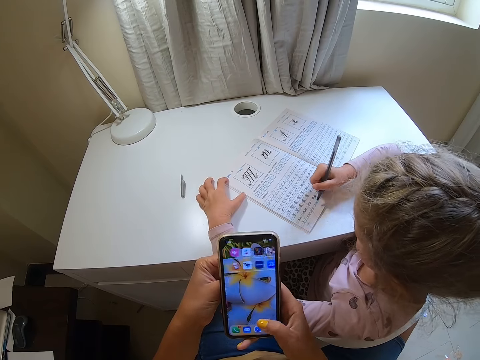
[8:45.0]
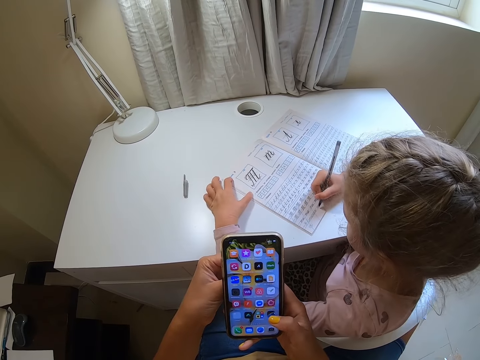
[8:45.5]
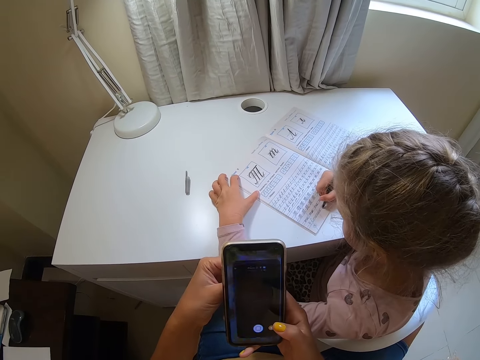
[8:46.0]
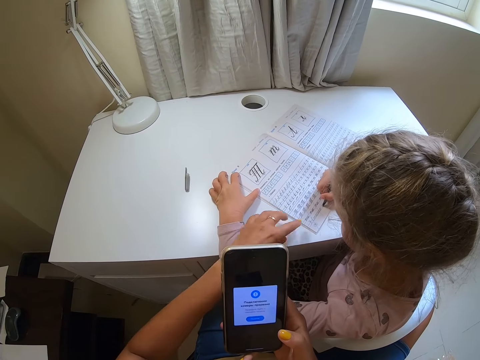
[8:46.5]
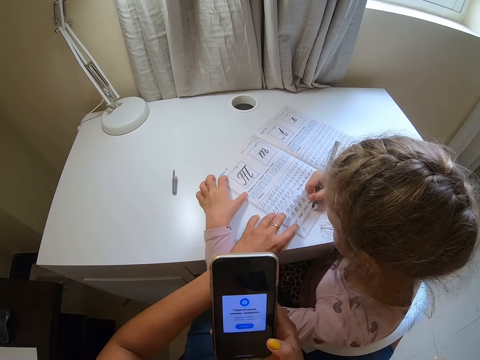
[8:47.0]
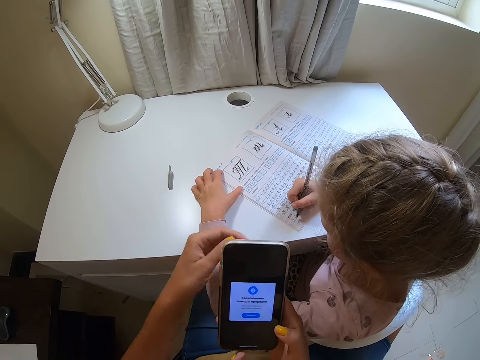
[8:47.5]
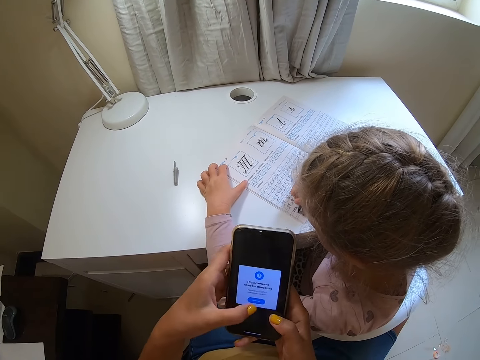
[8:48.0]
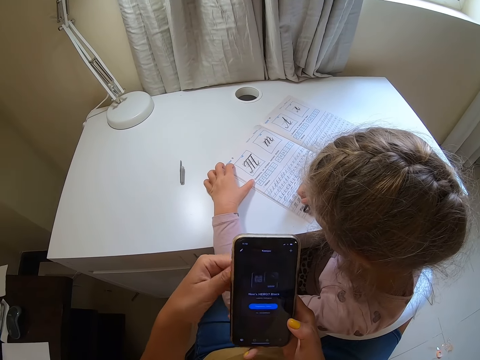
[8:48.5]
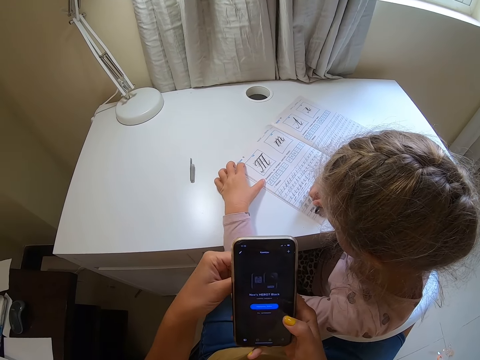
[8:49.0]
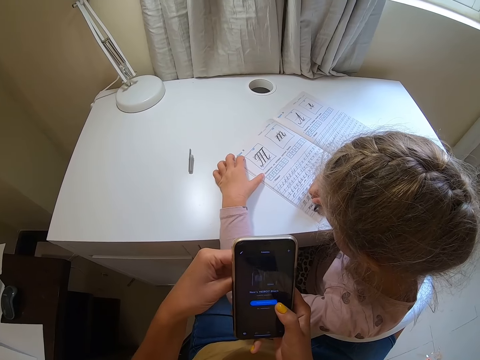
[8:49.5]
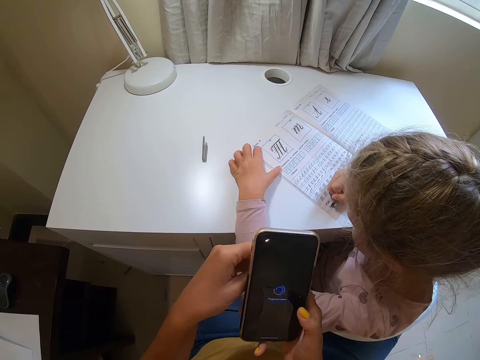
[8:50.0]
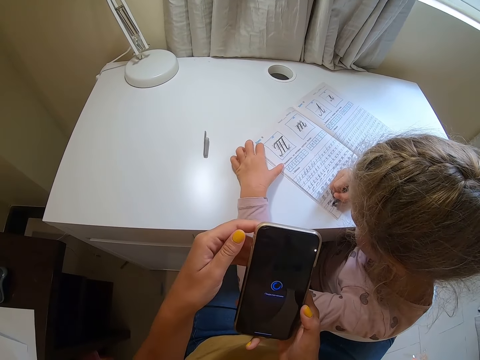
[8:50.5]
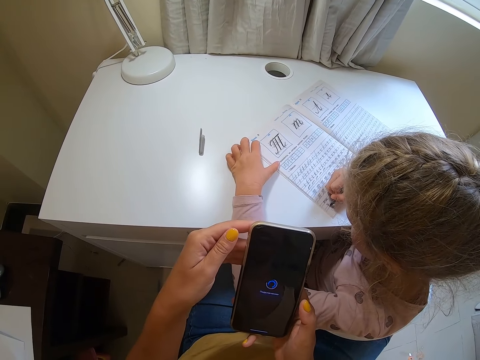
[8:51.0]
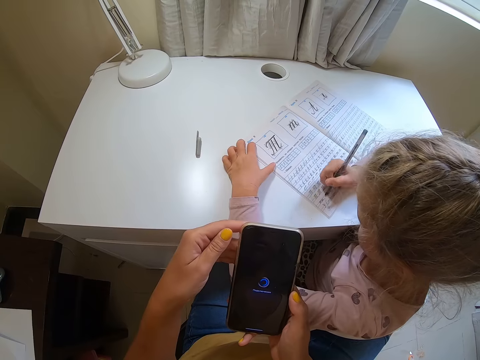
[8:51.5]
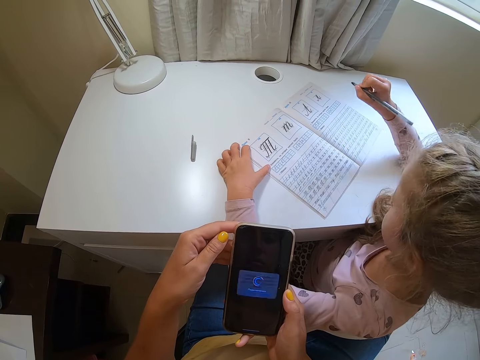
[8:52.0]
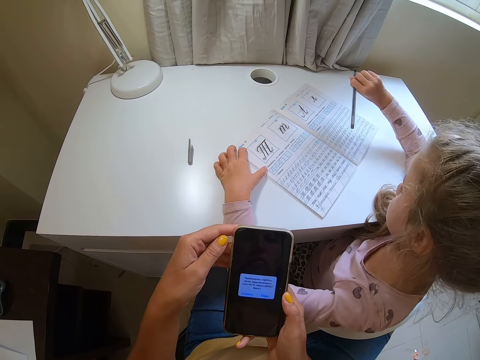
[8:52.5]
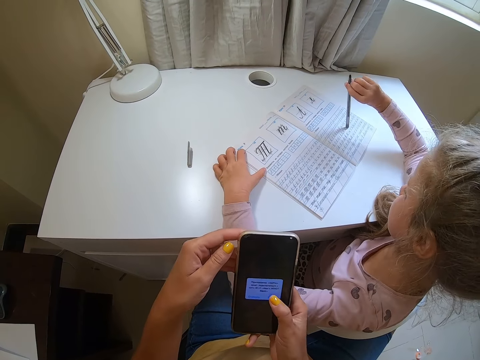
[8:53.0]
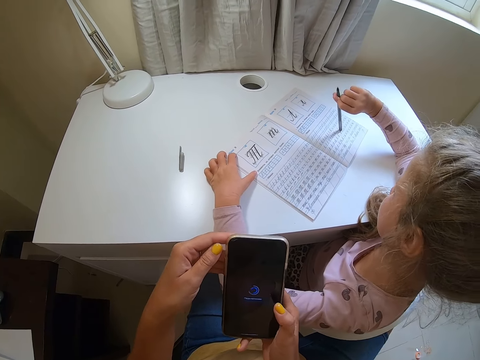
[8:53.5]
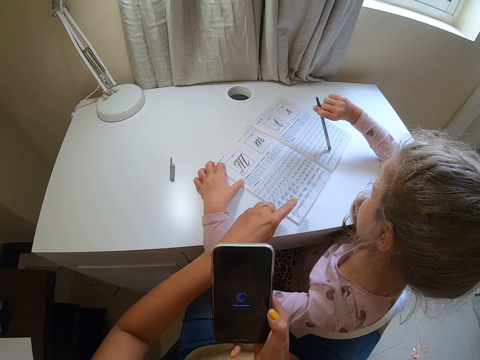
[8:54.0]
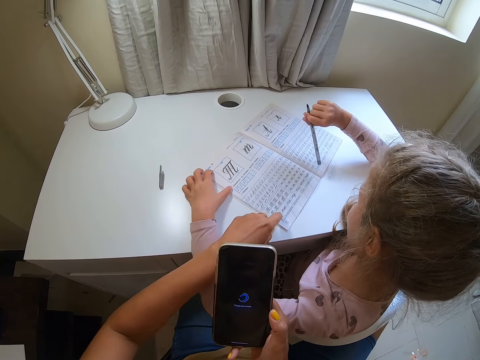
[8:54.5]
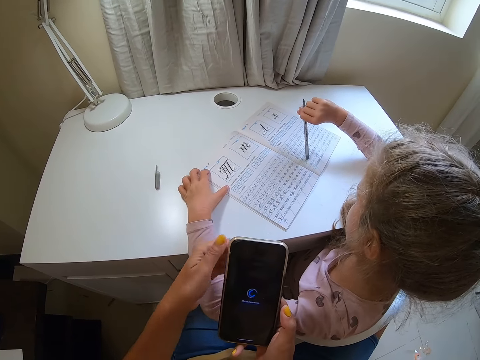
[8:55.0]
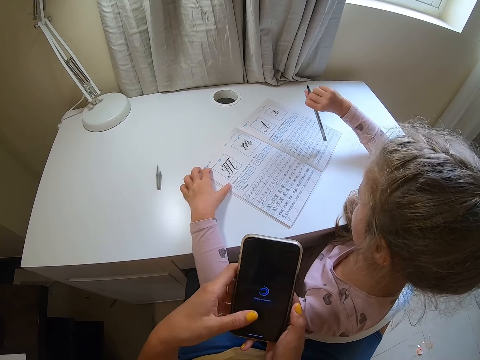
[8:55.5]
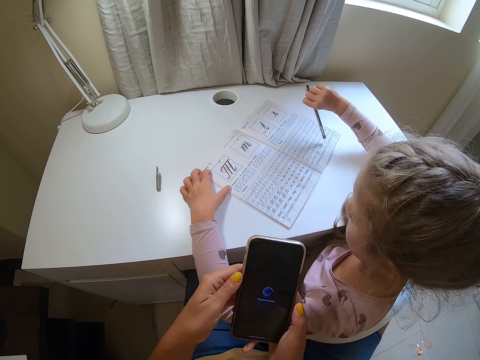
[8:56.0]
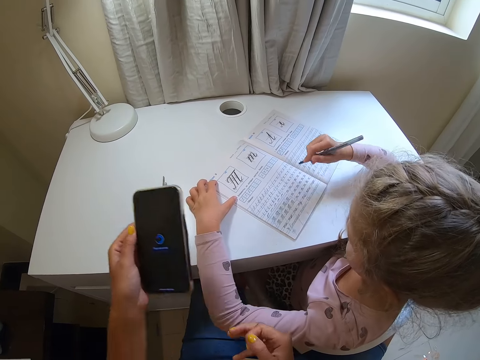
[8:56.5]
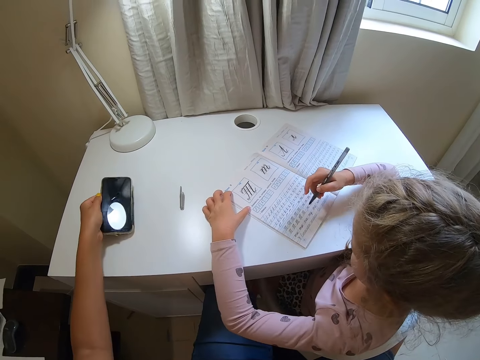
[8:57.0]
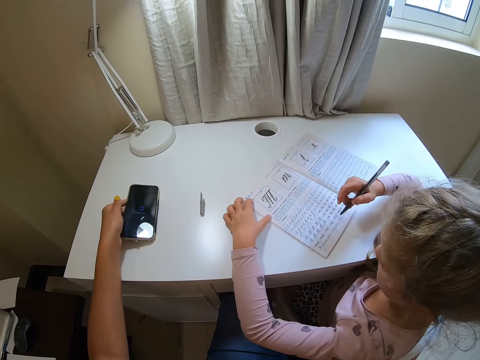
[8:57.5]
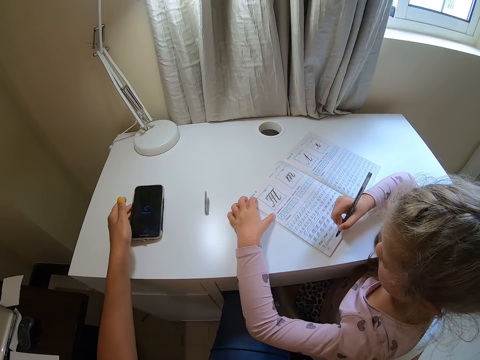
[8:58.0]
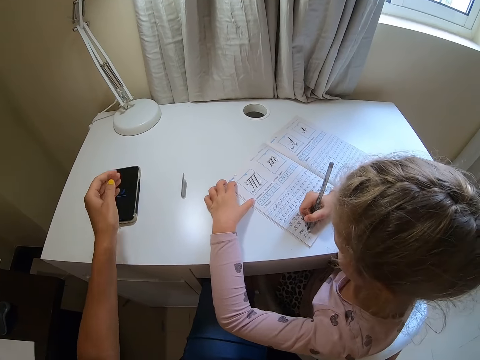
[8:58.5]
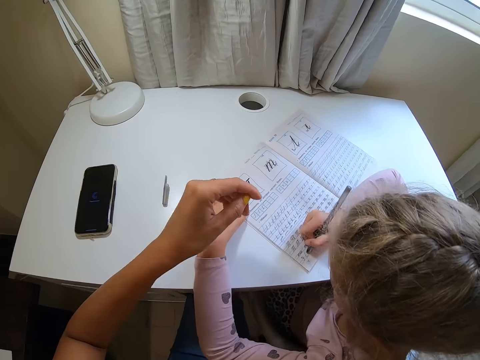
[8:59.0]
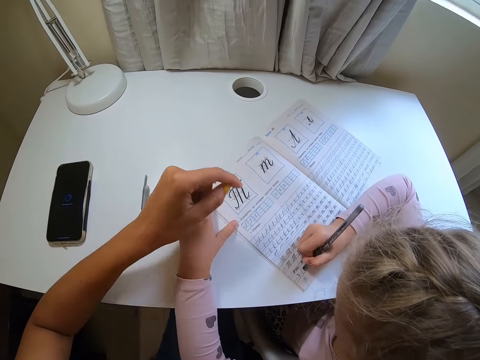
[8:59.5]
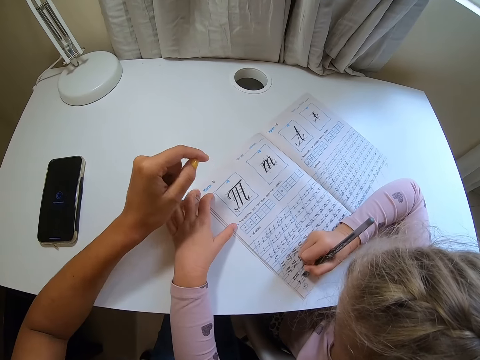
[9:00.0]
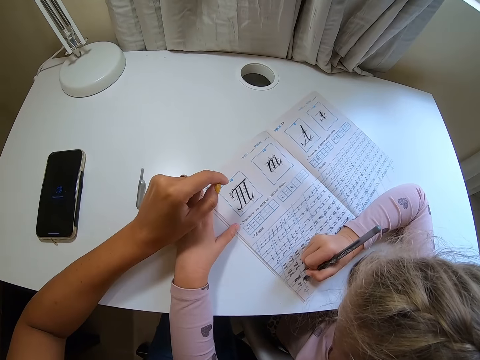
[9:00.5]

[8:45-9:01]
The child writes on the book. The camera wearer touches the book, points at the book, and operates a phone. The child writes on the book, adjusts the pen, lifts the pen, and points at the book. The camera wearer points at the book, touches the book, and operates the phone. They put the phone on the table. The child writes on the book.

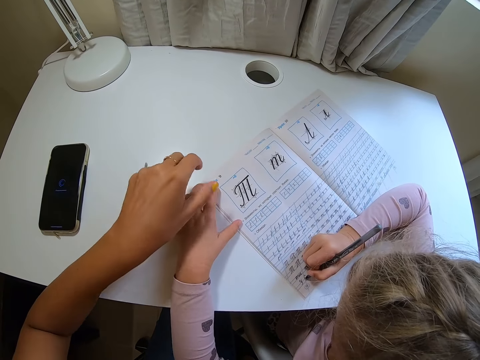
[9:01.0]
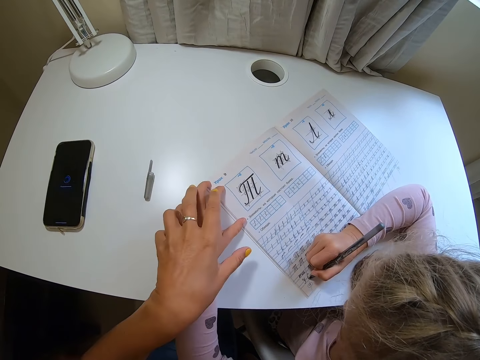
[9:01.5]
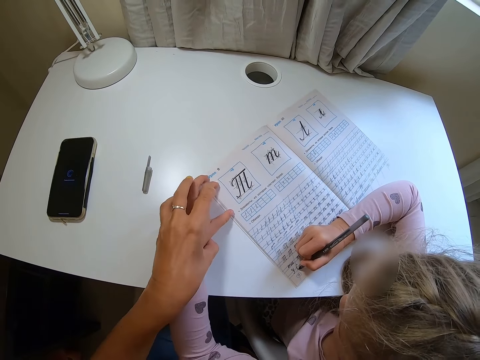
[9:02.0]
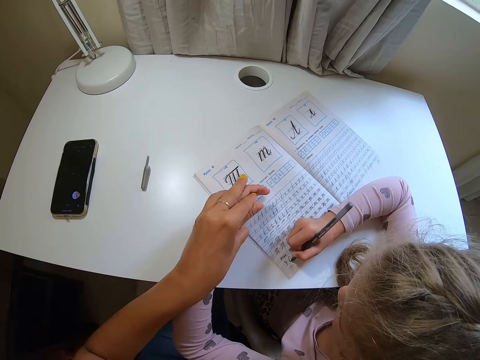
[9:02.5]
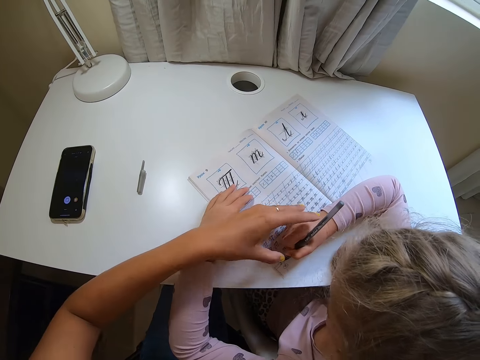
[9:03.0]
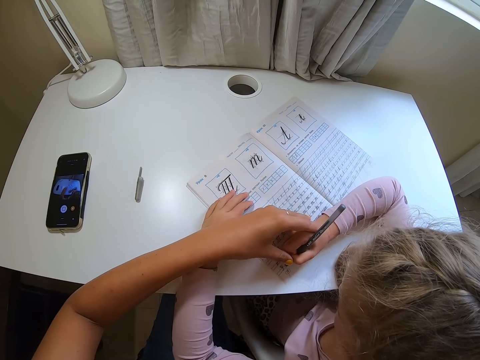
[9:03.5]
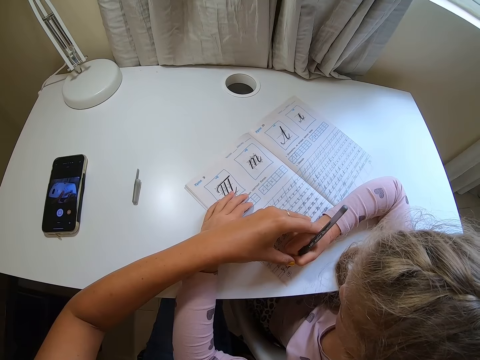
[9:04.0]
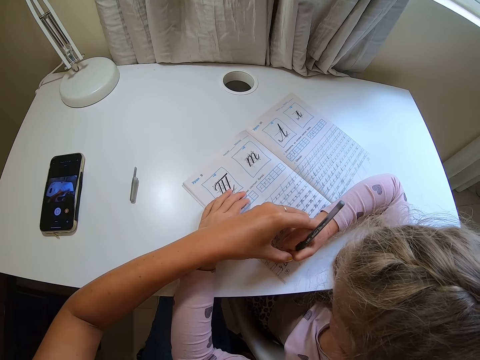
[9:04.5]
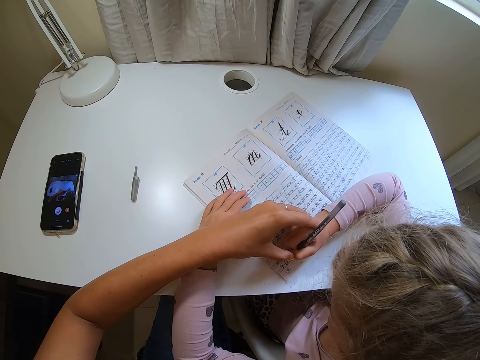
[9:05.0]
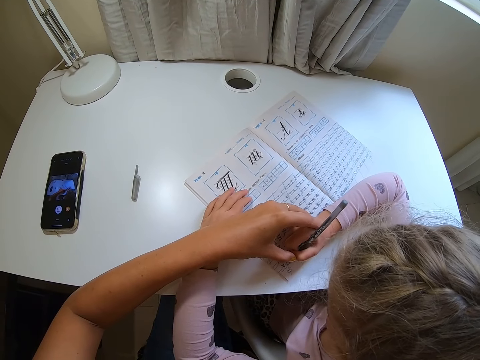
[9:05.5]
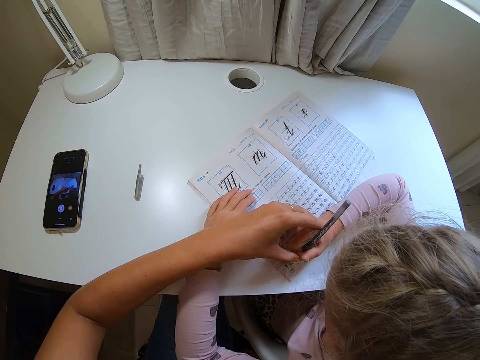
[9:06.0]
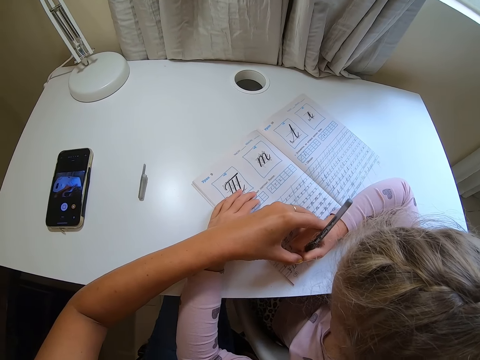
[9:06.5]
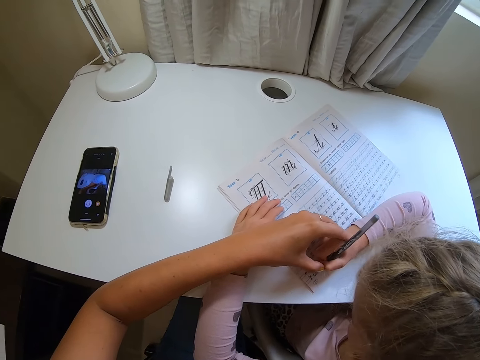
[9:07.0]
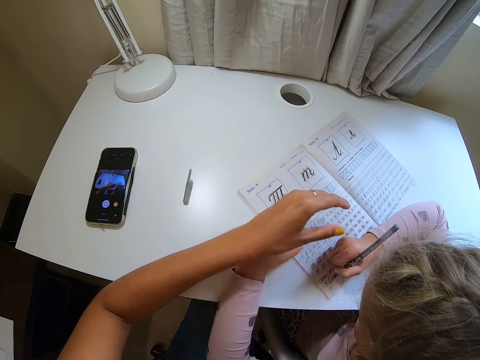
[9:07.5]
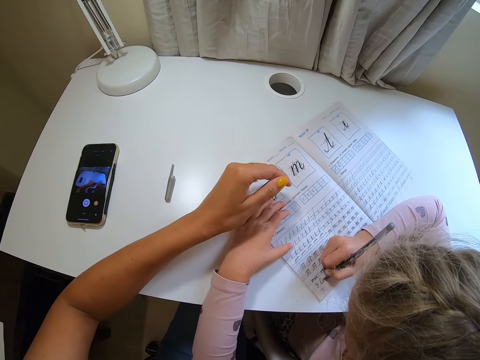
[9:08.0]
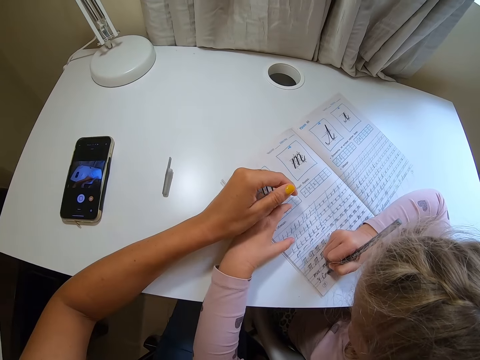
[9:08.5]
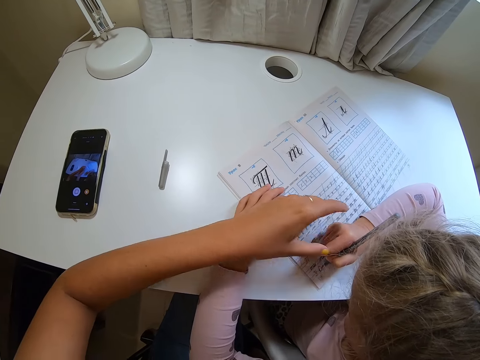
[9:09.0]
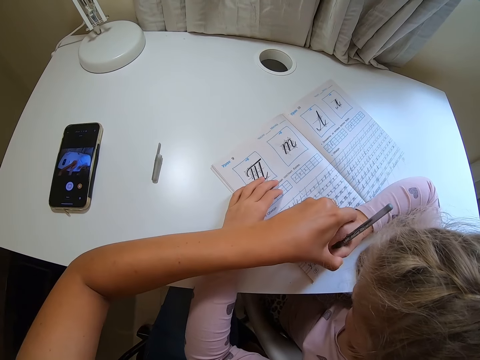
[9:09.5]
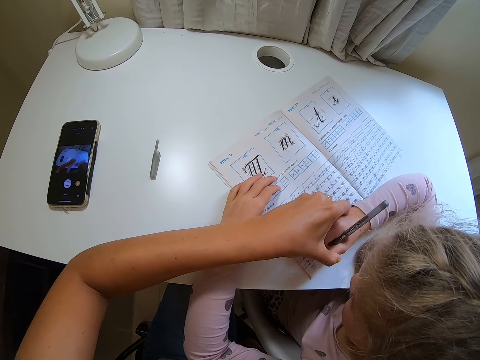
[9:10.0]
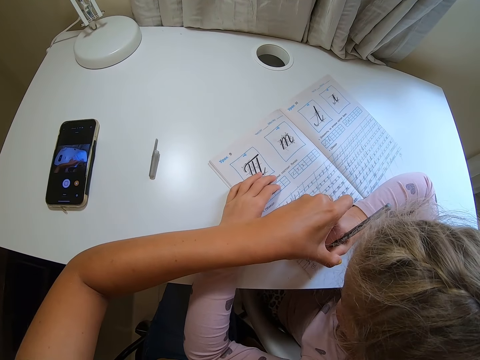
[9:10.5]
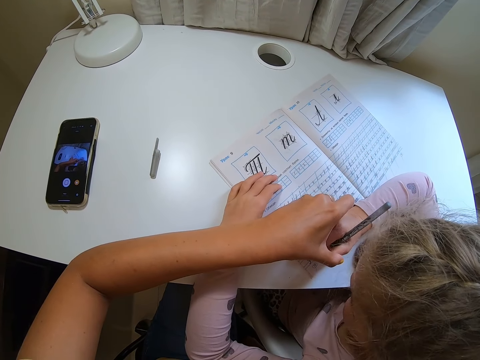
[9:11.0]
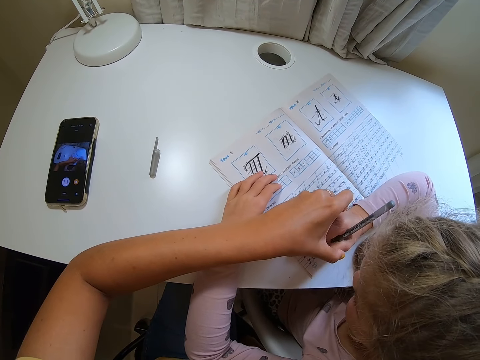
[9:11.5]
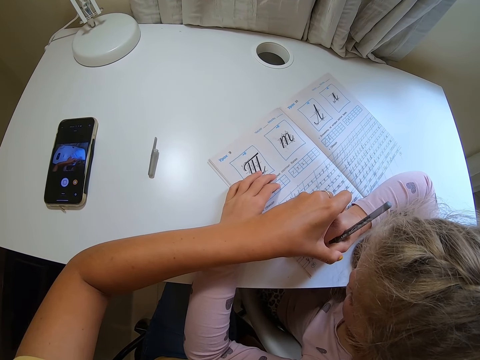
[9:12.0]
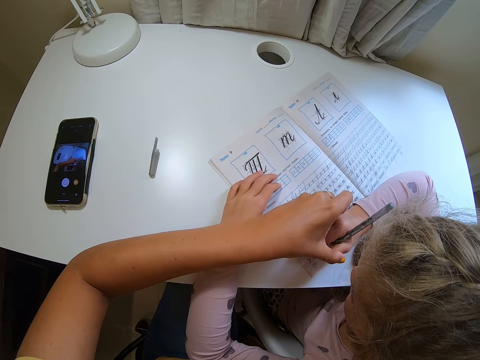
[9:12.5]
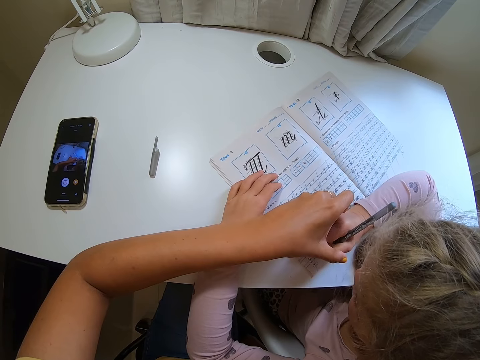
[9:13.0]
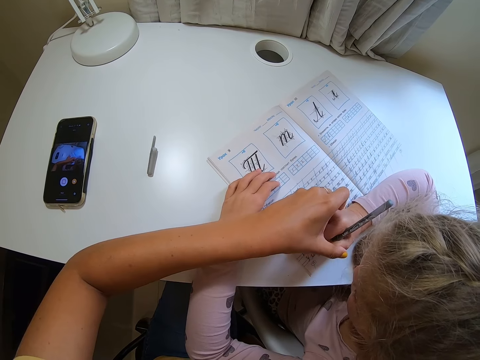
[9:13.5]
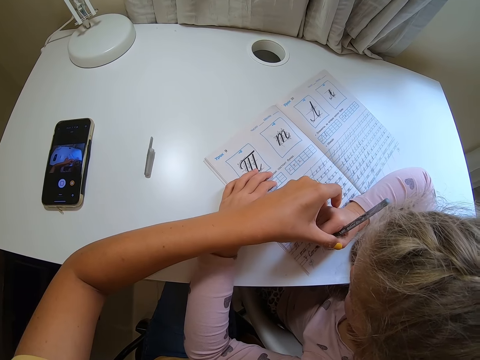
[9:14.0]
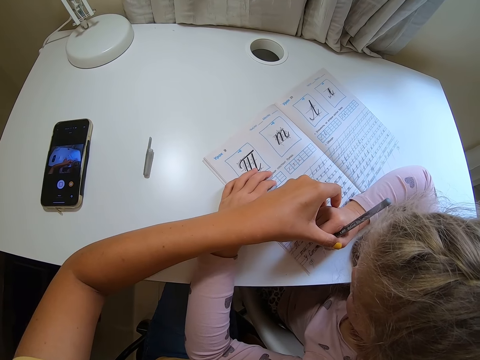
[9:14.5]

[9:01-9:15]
The camera wearer holds the child's hand. They put the child's hand on a book. They hold the child's hand. They move the hand away. They hold the child's hand.
